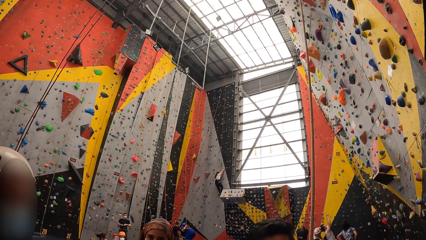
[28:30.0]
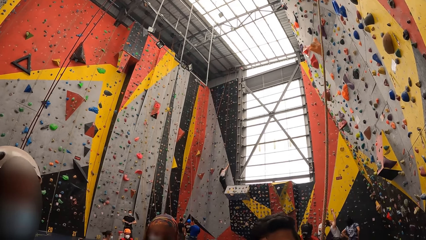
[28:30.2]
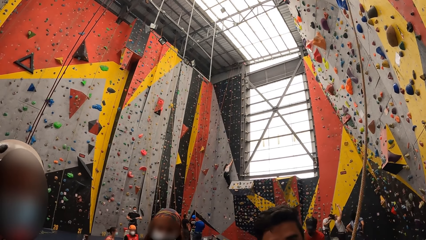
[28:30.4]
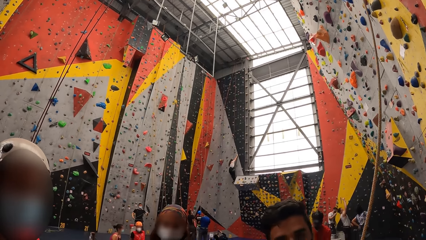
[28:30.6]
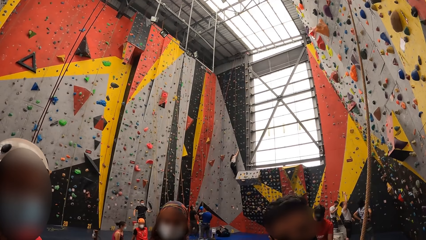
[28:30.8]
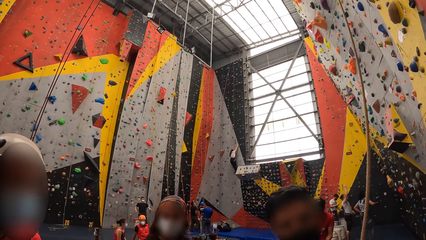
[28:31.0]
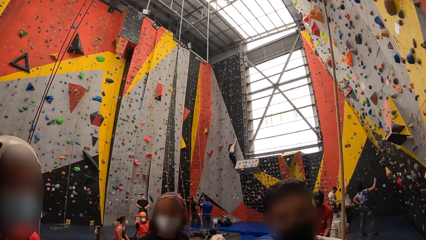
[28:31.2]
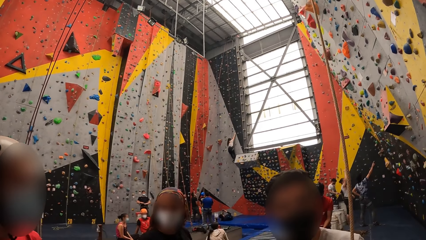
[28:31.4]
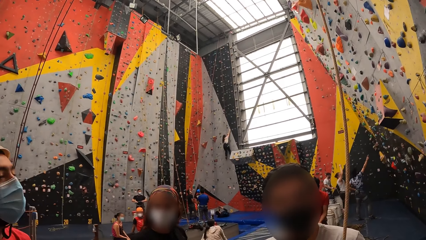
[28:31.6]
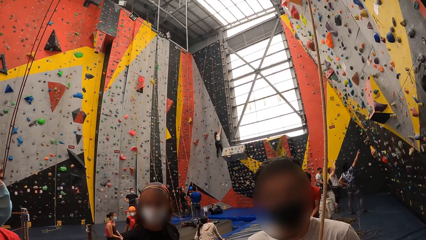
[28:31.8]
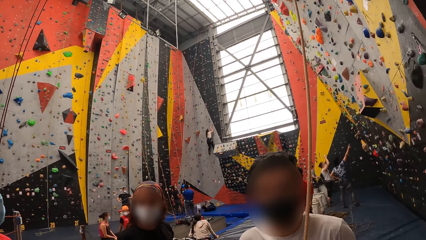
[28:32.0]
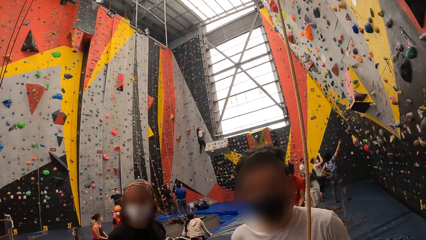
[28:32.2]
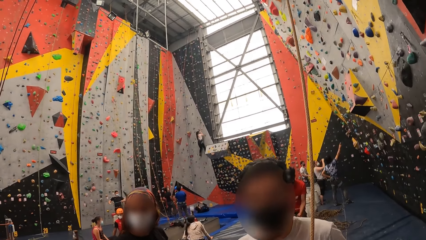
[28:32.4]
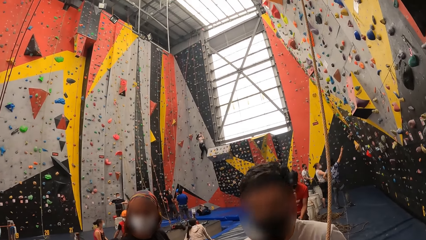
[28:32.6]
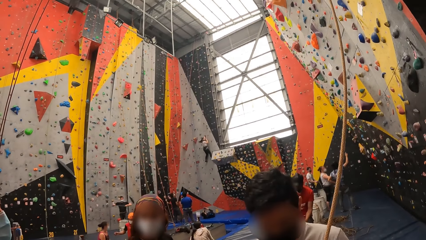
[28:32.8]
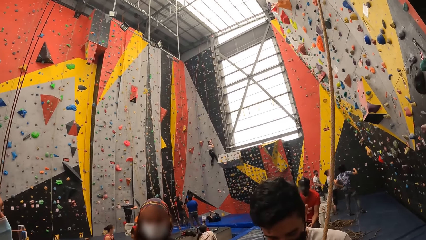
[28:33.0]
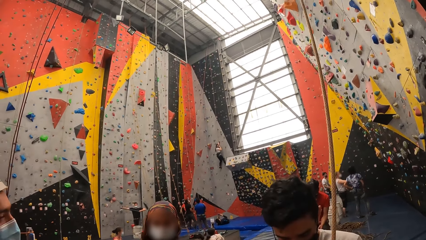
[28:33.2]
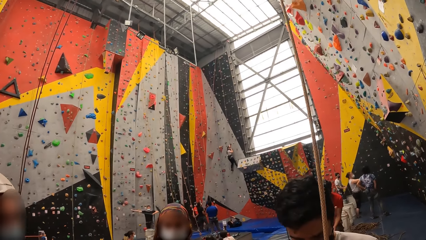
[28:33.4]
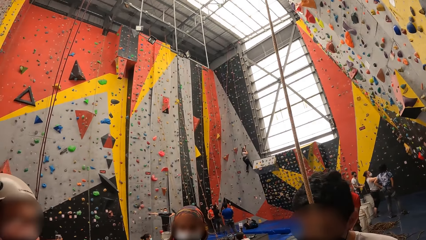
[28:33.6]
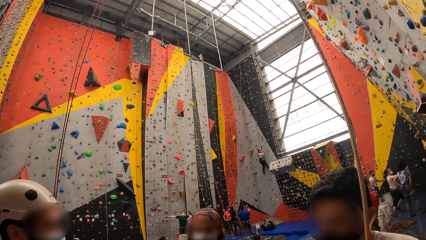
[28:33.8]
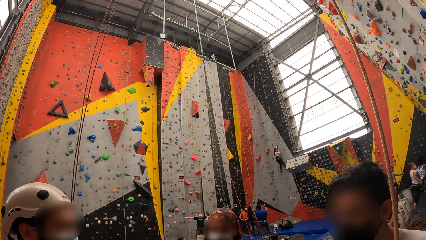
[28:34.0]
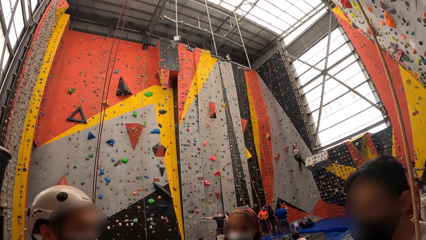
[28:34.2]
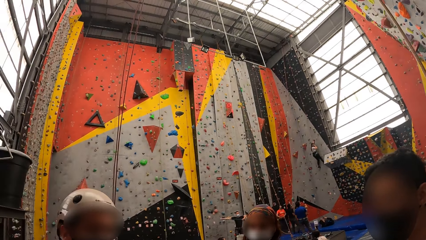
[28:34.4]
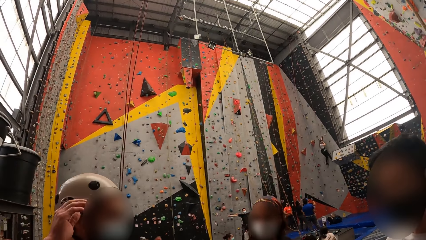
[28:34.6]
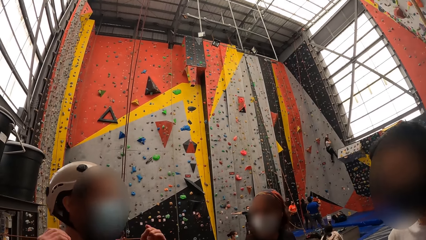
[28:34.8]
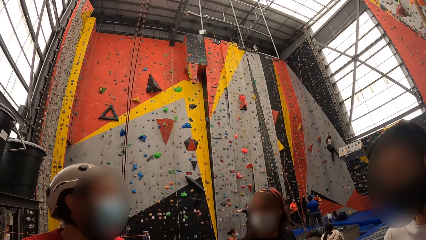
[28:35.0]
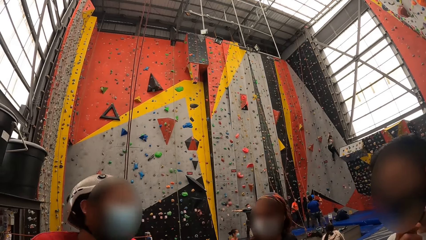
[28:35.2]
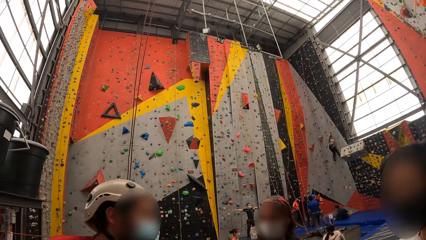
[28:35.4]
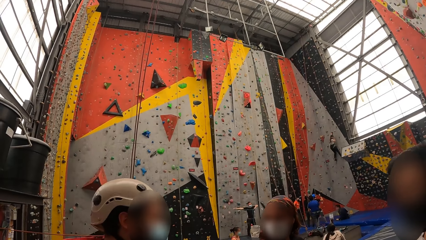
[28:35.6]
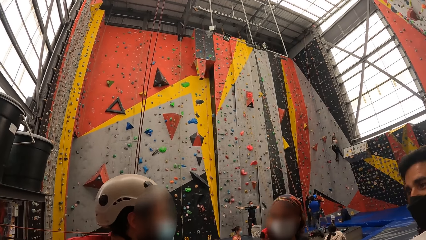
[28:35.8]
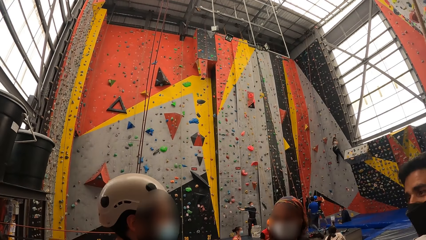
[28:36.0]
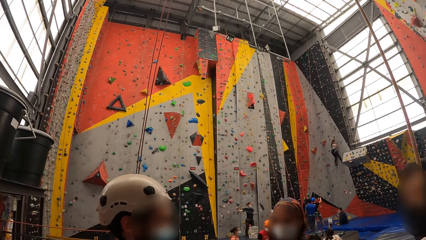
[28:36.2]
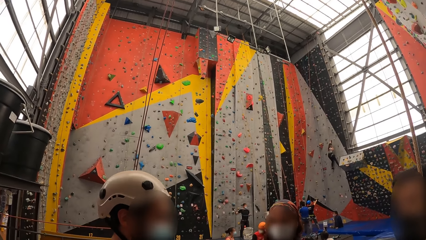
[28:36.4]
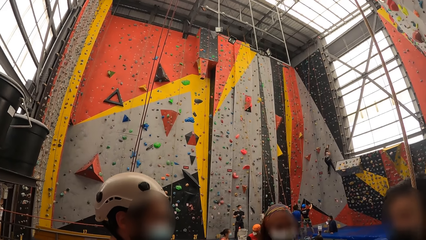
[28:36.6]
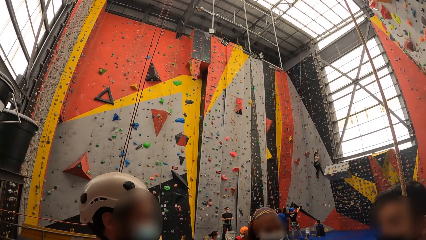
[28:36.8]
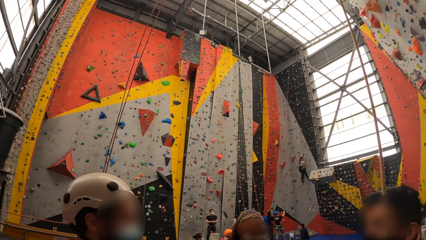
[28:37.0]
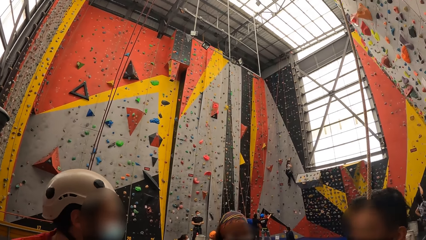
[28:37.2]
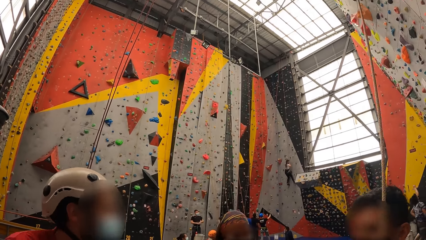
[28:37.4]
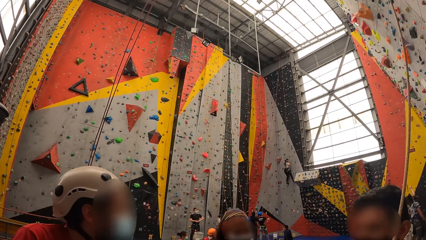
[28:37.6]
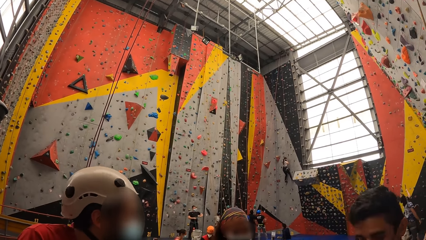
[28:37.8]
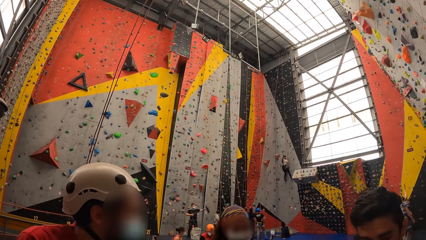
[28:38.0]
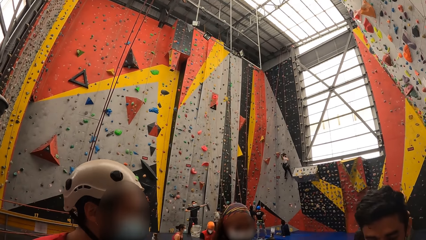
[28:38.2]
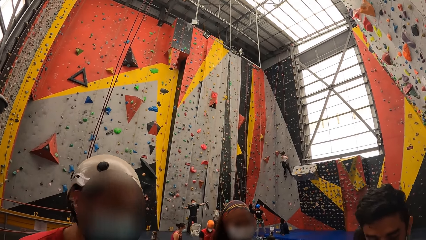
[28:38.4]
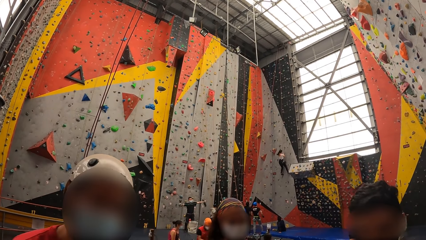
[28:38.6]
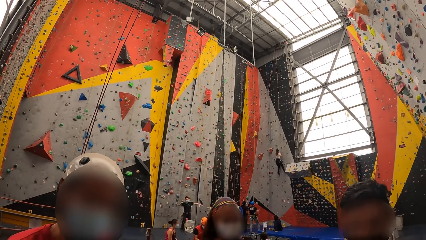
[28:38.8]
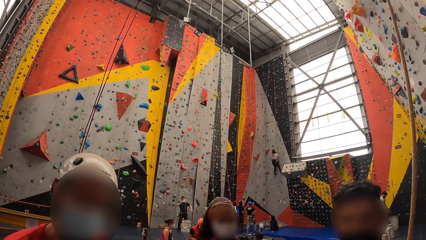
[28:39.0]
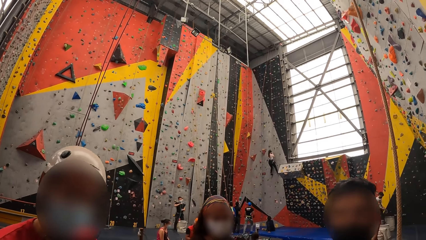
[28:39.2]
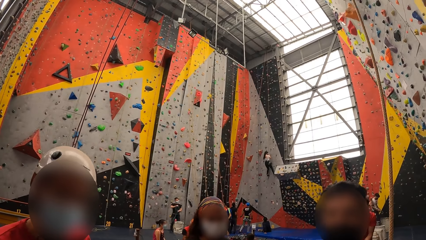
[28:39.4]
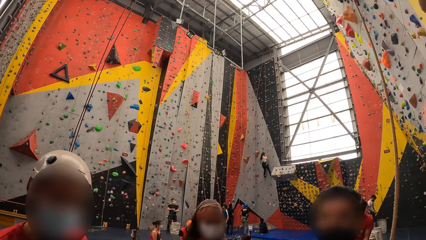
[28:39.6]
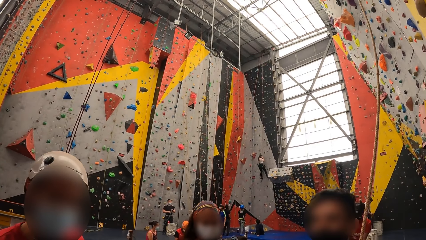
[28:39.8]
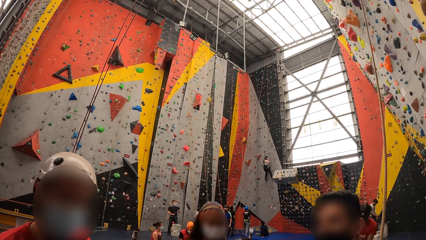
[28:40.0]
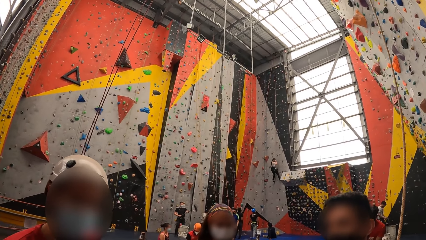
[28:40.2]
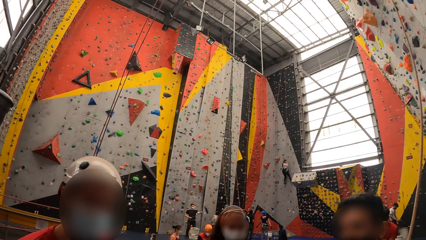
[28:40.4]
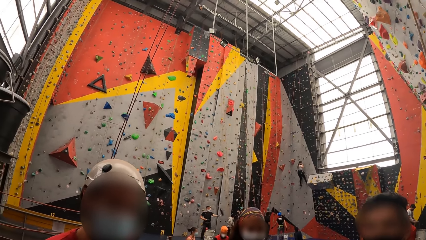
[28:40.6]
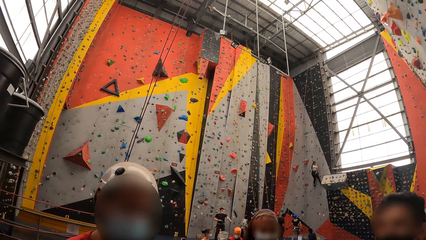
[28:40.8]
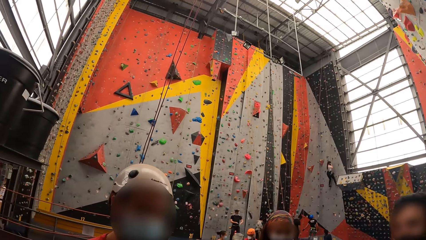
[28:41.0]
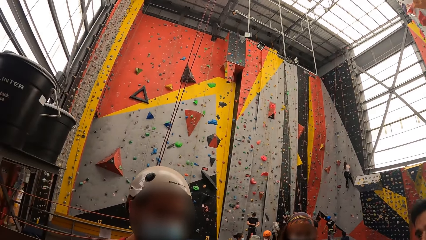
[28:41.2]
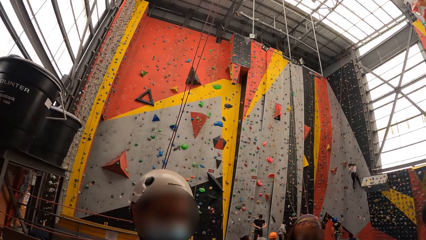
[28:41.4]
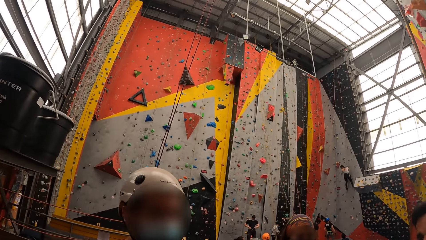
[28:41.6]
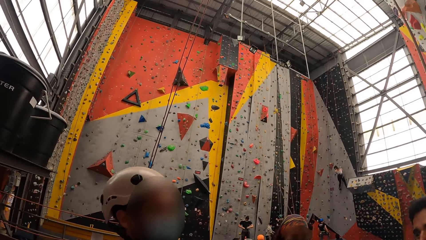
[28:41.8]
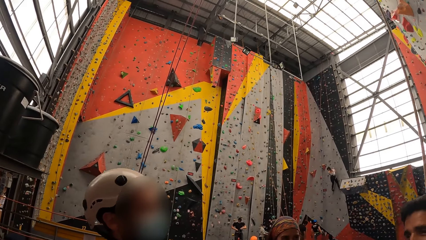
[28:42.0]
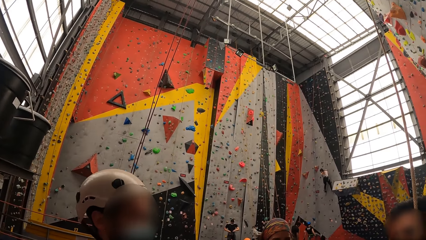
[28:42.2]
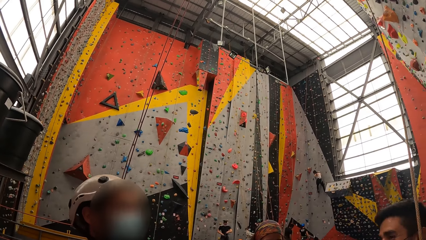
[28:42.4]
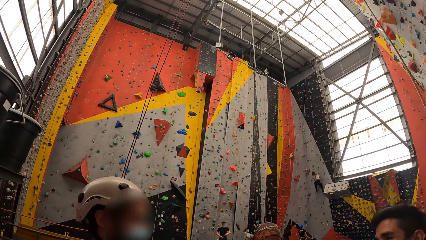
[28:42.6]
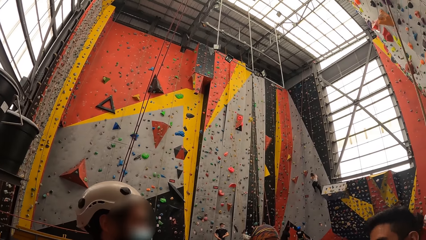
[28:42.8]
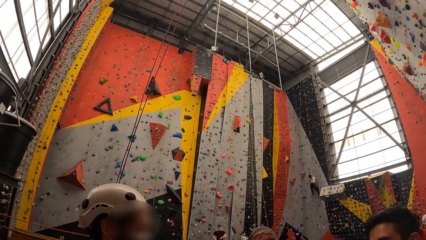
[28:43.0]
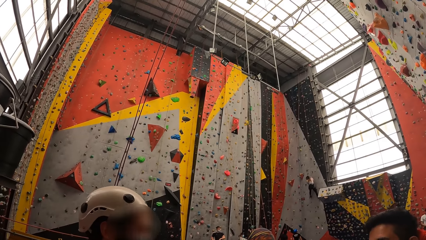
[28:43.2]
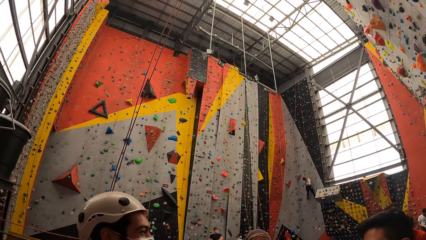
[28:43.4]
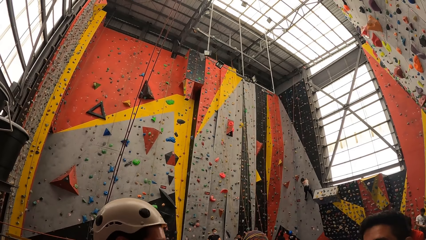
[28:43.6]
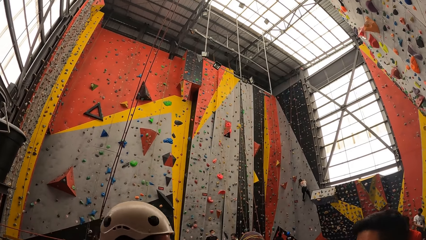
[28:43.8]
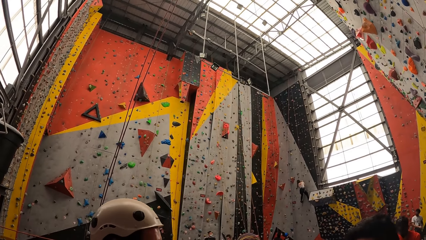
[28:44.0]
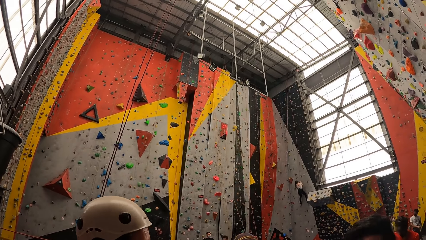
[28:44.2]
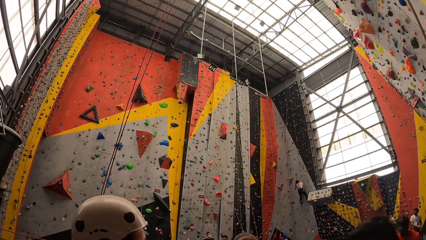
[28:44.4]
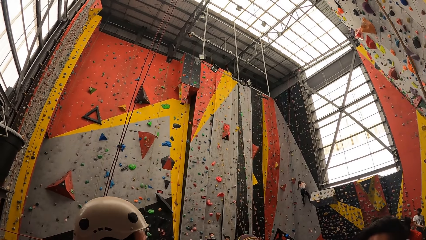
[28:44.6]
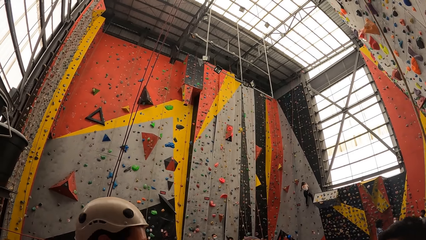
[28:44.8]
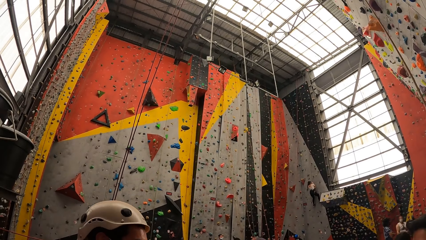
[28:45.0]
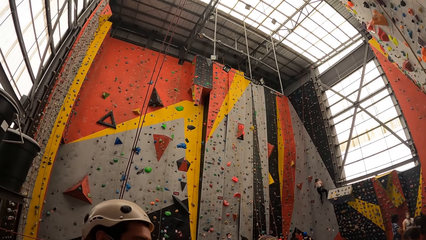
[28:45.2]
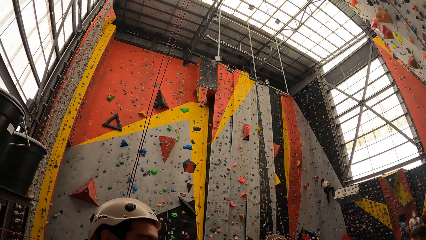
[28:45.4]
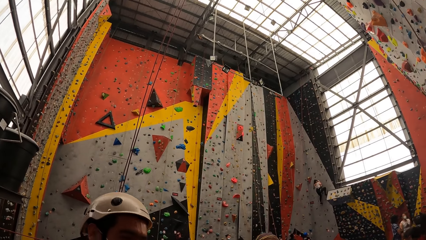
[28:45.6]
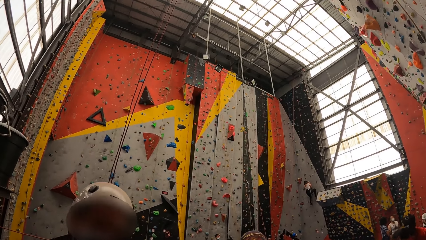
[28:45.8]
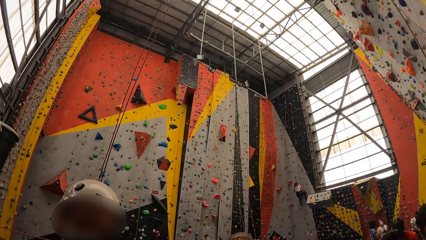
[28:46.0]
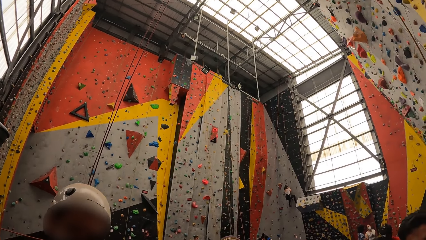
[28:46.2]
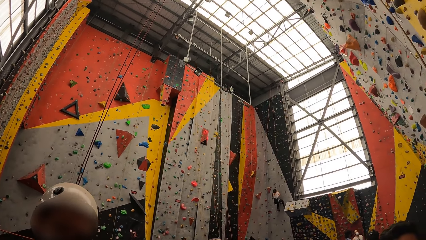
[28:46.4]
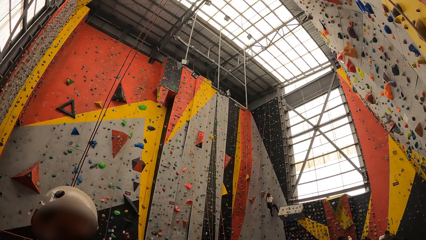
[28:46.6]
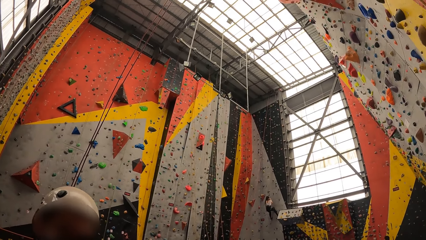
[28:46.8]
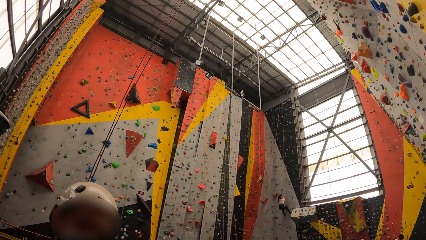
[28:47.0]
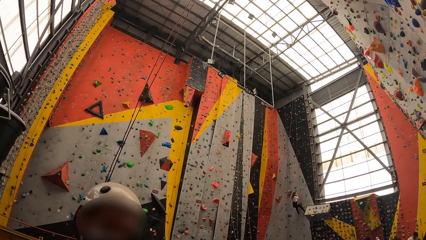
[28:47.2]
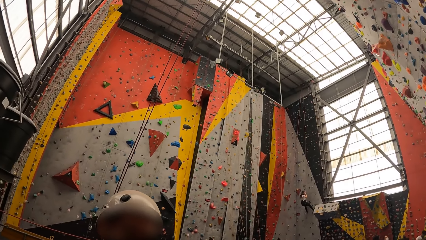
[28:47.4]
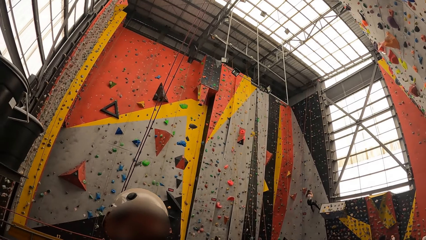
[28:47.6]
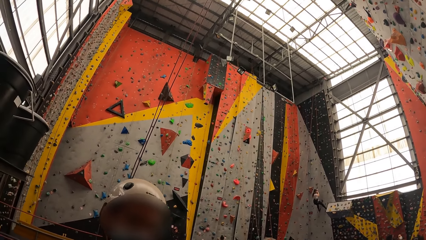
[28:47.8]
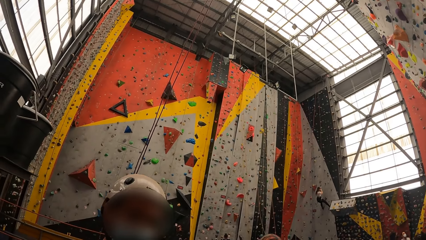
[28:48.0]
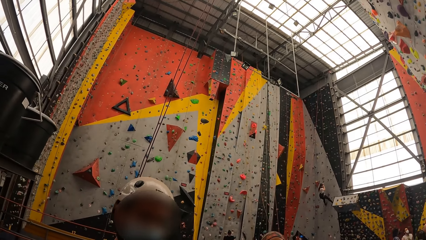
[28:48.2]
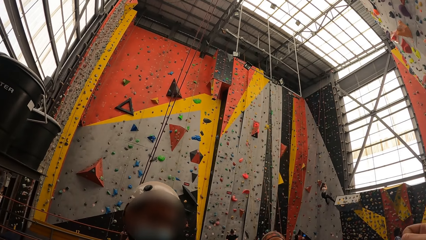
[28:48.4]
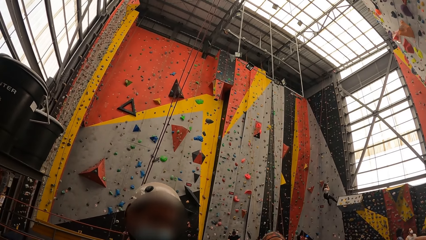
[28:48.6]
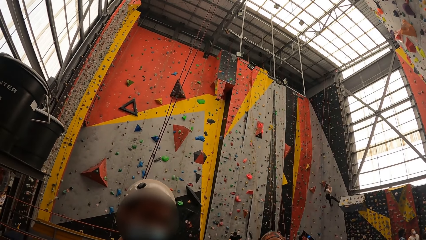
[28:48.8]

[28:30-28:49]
The camera wearer converses with a man, another man and a woman. They look around the walls.
